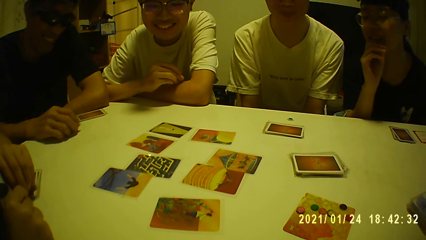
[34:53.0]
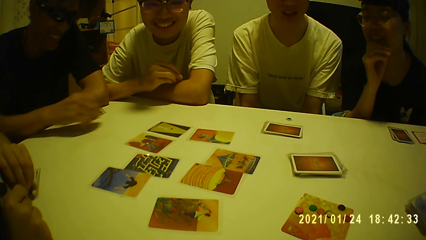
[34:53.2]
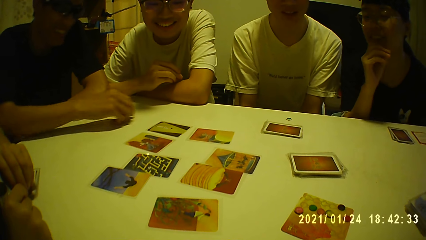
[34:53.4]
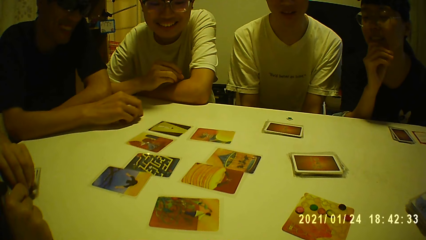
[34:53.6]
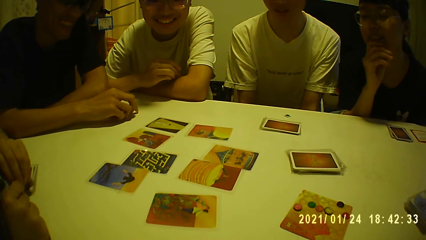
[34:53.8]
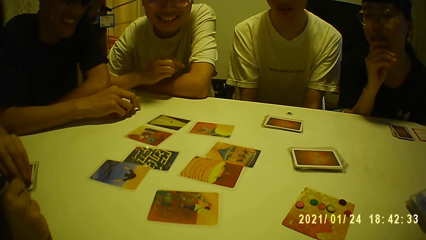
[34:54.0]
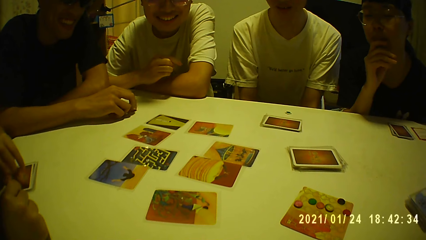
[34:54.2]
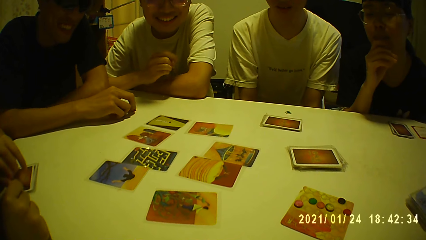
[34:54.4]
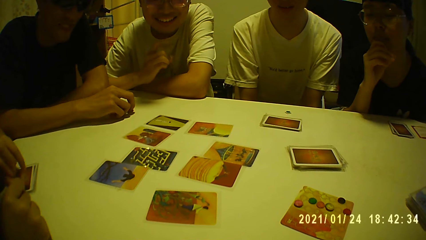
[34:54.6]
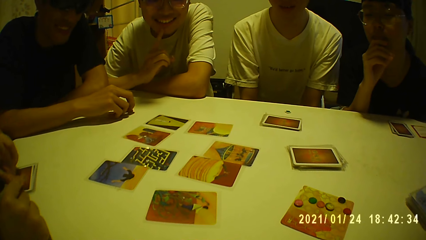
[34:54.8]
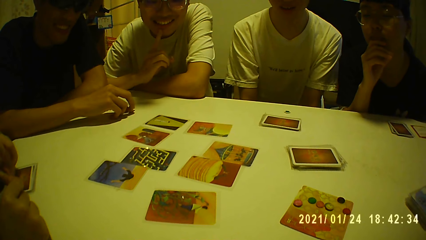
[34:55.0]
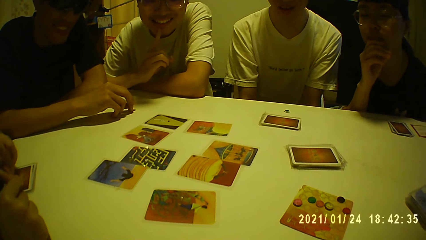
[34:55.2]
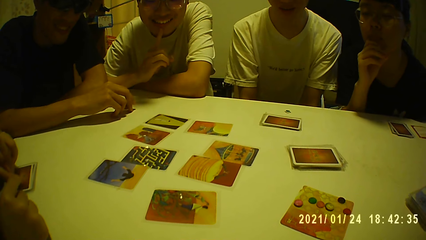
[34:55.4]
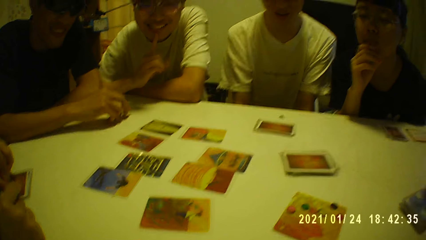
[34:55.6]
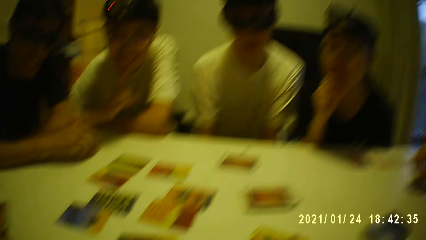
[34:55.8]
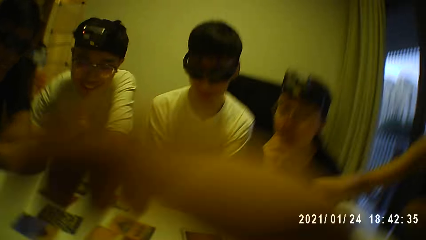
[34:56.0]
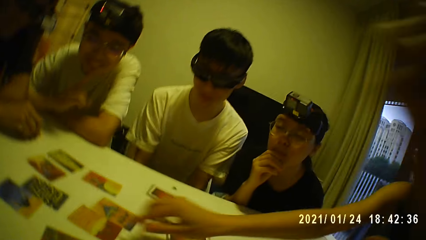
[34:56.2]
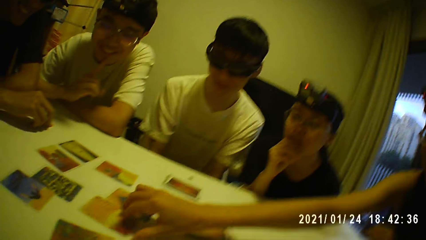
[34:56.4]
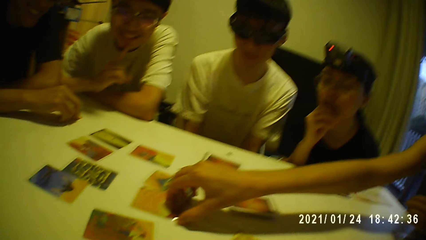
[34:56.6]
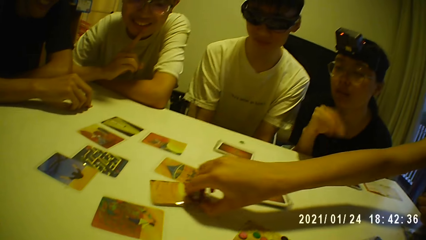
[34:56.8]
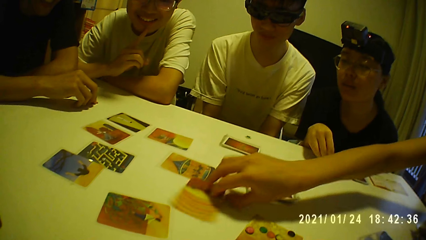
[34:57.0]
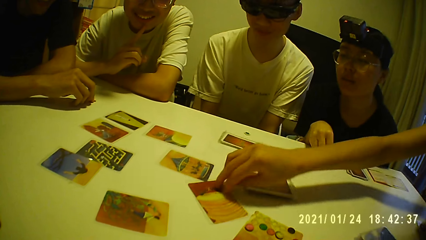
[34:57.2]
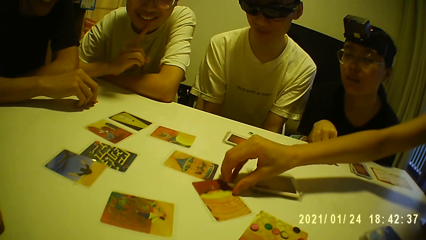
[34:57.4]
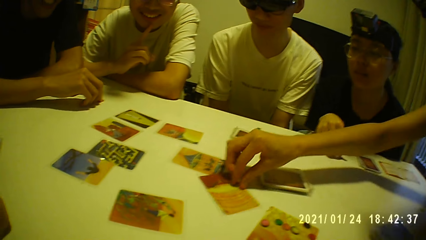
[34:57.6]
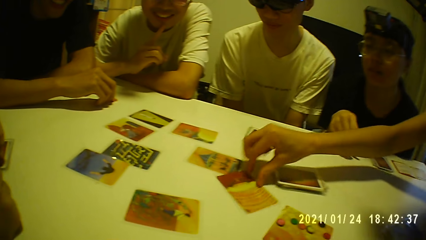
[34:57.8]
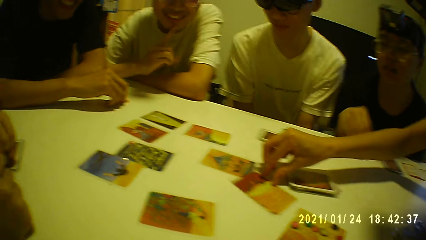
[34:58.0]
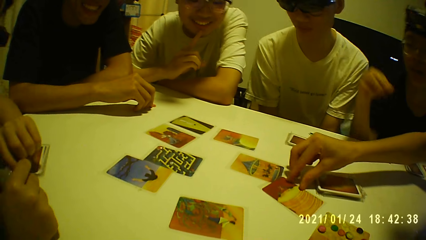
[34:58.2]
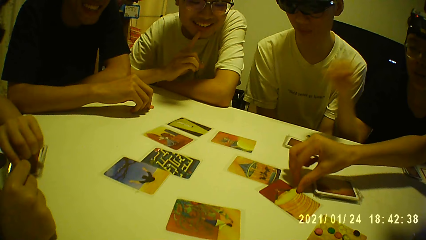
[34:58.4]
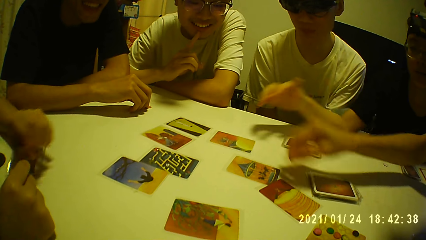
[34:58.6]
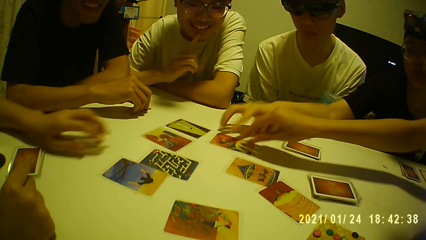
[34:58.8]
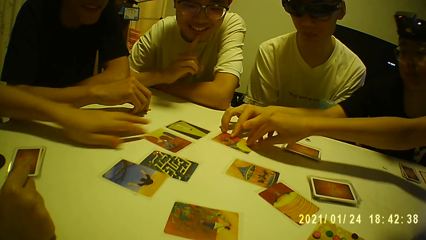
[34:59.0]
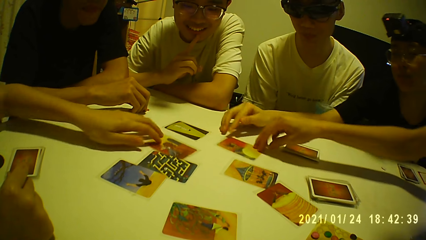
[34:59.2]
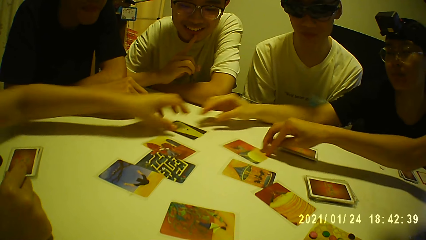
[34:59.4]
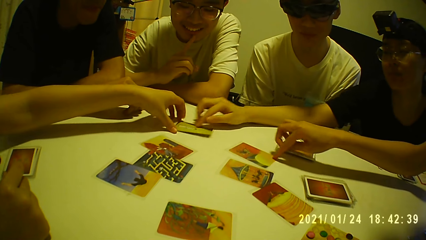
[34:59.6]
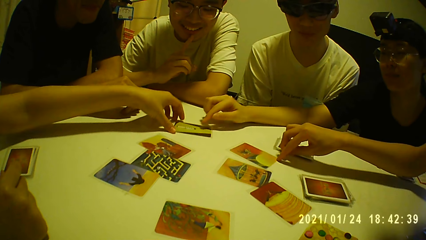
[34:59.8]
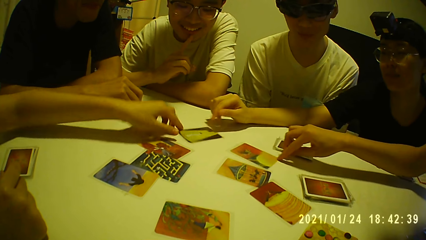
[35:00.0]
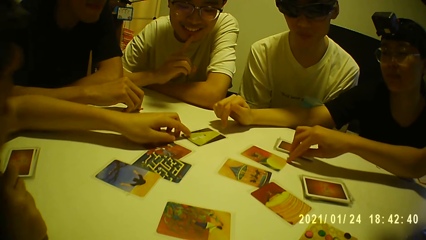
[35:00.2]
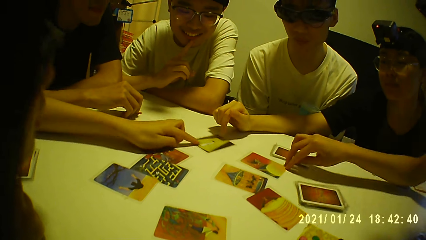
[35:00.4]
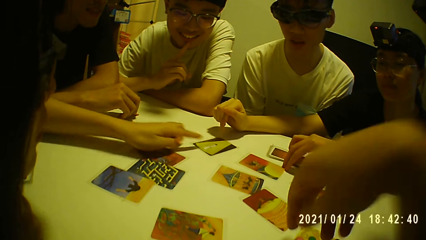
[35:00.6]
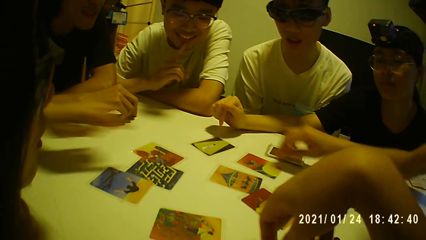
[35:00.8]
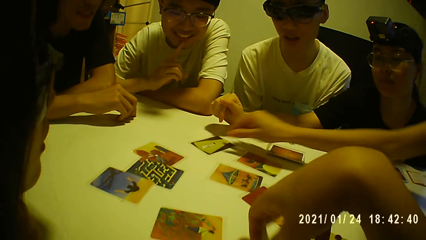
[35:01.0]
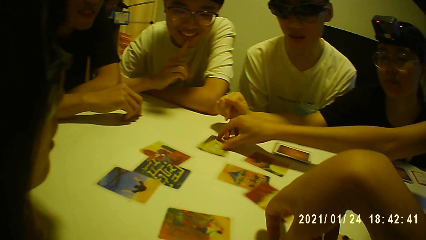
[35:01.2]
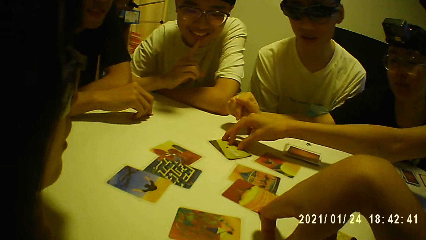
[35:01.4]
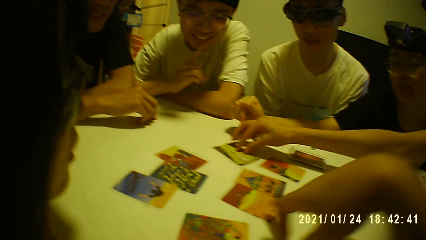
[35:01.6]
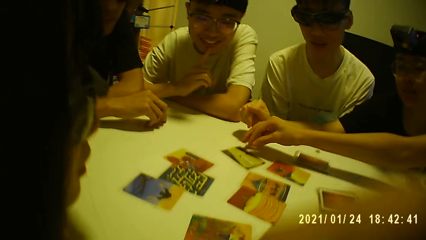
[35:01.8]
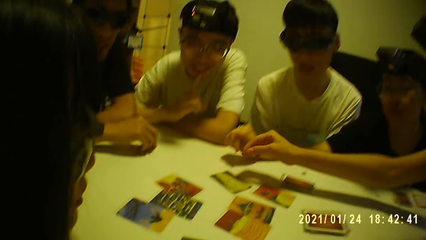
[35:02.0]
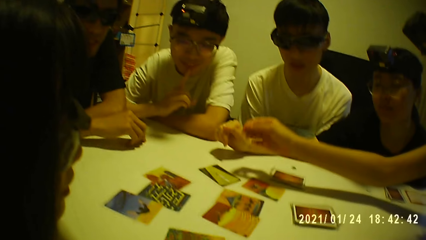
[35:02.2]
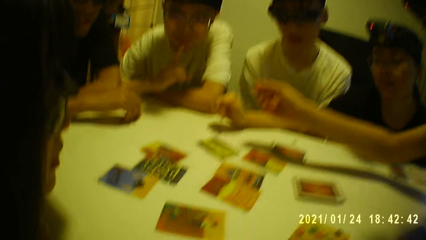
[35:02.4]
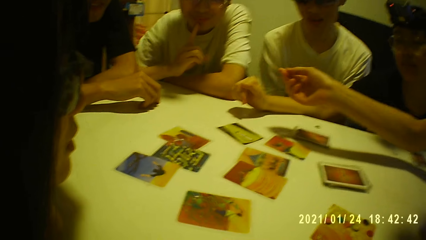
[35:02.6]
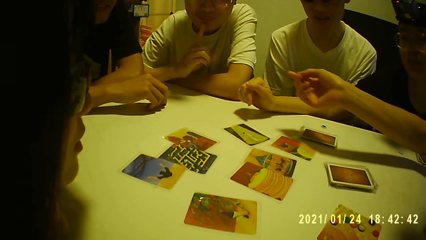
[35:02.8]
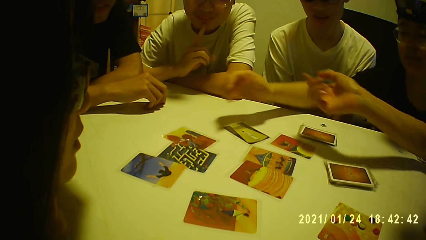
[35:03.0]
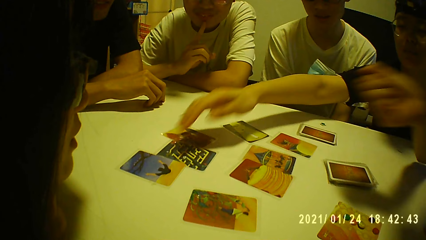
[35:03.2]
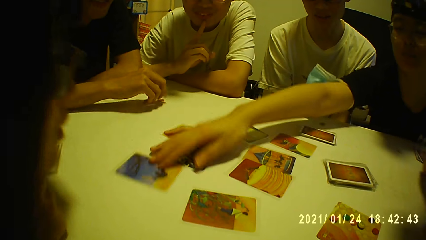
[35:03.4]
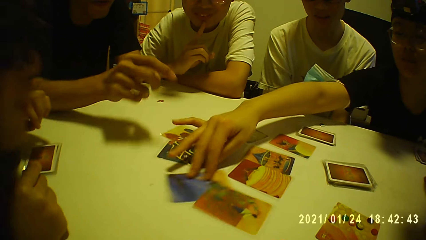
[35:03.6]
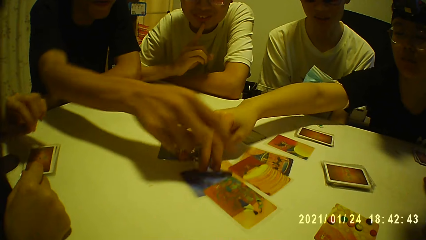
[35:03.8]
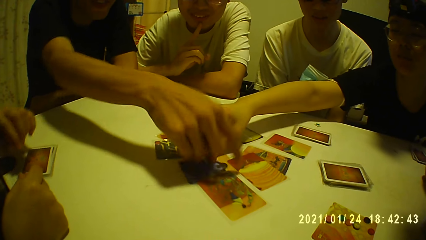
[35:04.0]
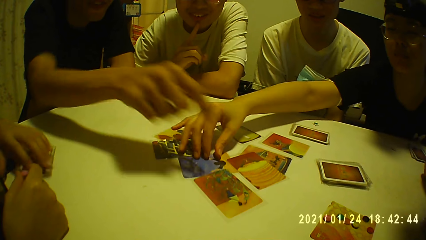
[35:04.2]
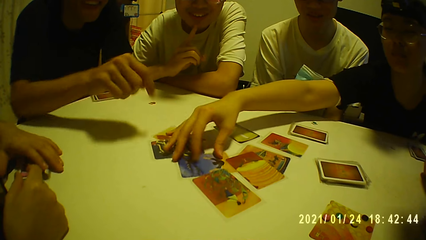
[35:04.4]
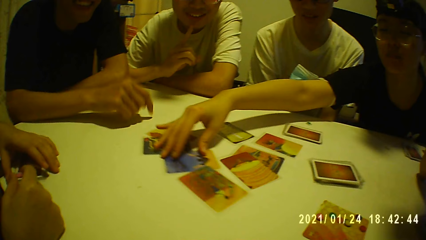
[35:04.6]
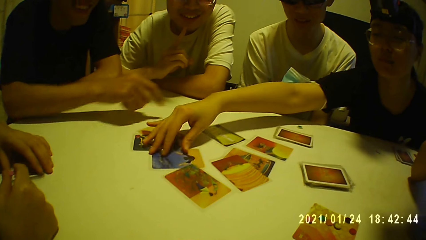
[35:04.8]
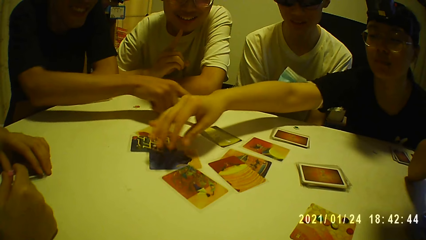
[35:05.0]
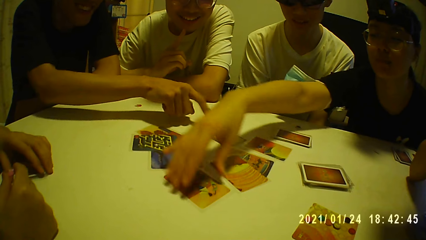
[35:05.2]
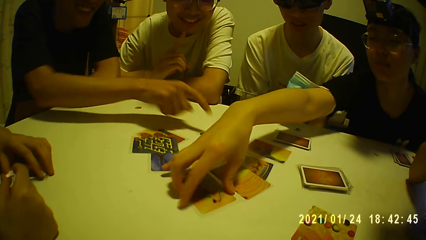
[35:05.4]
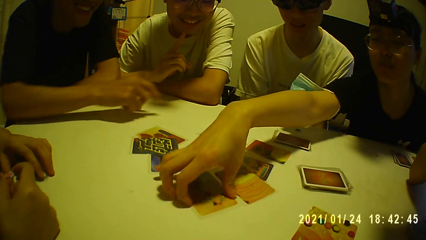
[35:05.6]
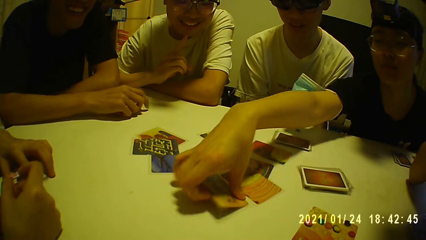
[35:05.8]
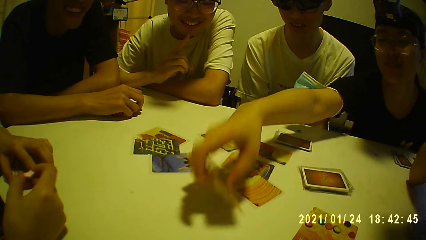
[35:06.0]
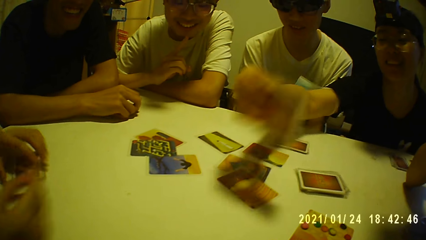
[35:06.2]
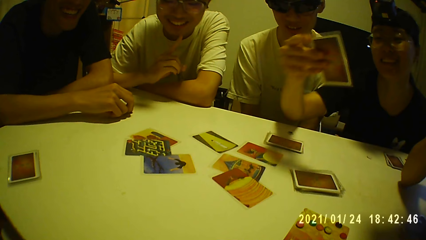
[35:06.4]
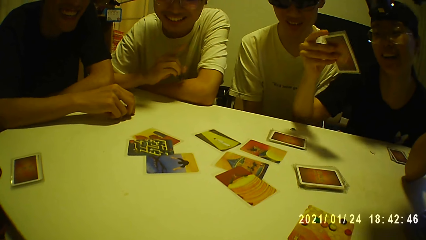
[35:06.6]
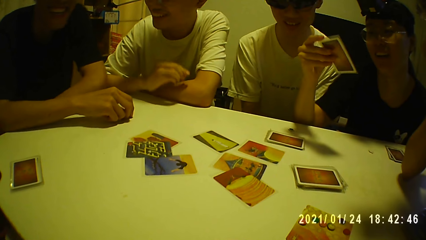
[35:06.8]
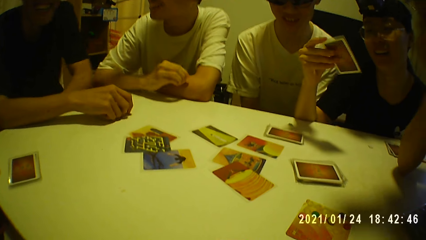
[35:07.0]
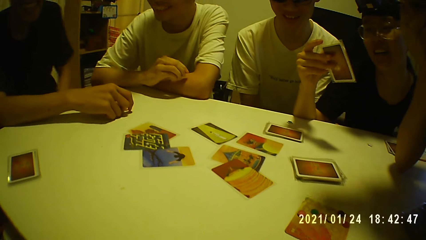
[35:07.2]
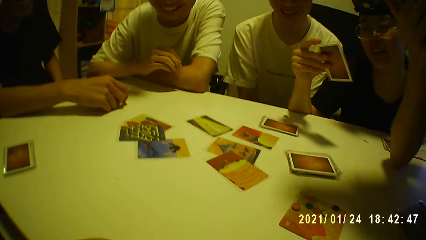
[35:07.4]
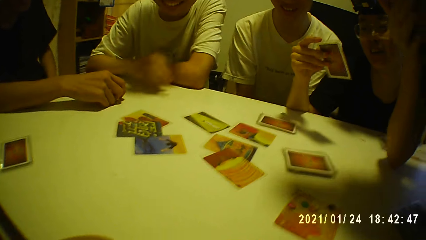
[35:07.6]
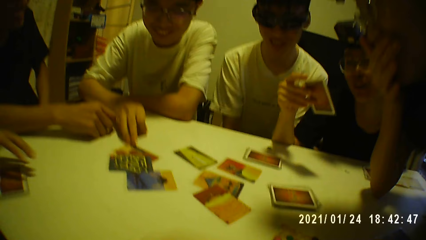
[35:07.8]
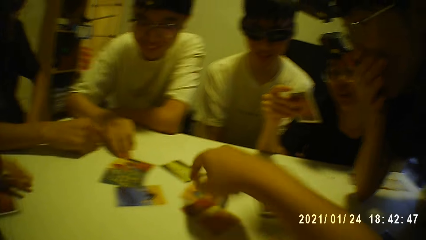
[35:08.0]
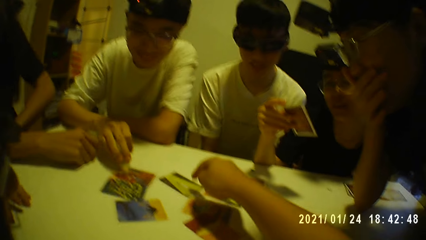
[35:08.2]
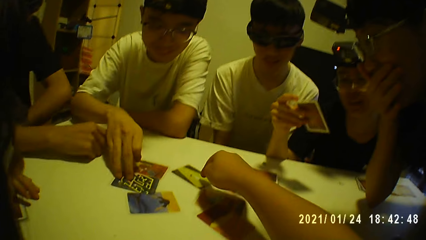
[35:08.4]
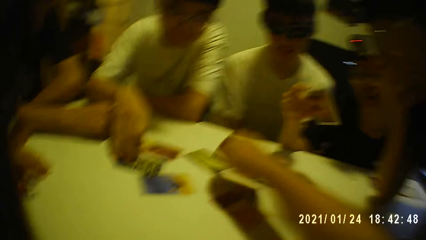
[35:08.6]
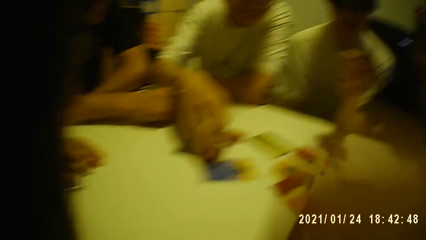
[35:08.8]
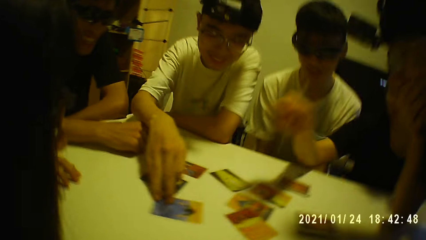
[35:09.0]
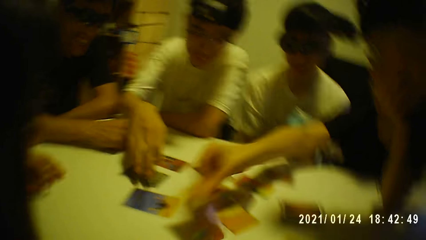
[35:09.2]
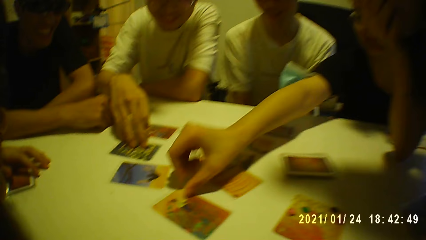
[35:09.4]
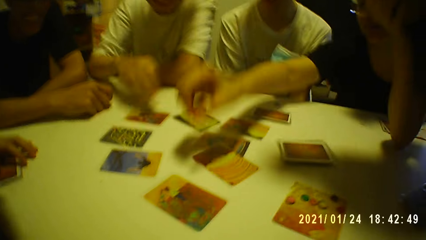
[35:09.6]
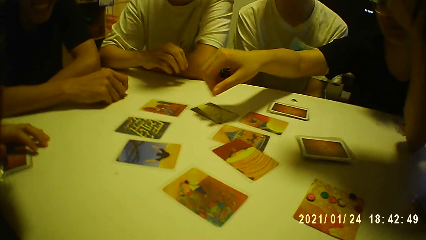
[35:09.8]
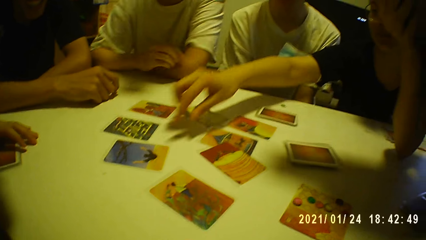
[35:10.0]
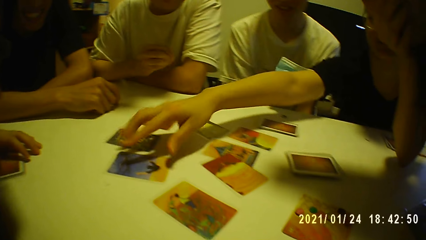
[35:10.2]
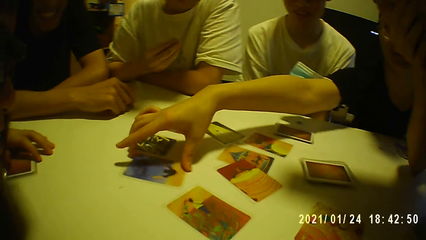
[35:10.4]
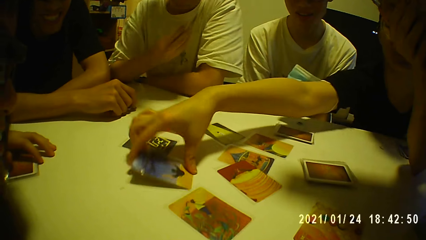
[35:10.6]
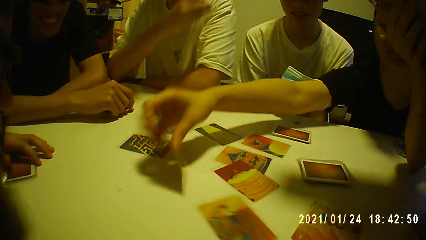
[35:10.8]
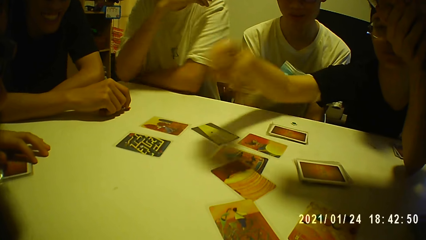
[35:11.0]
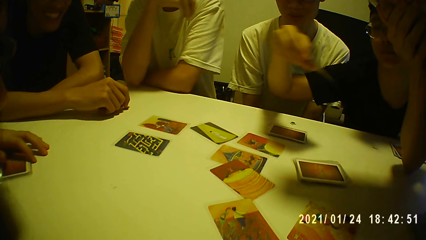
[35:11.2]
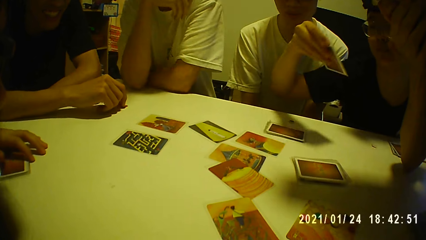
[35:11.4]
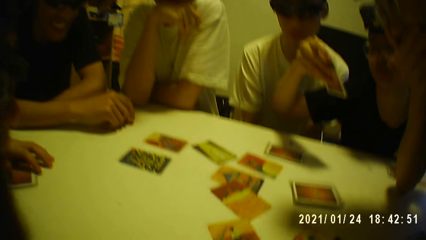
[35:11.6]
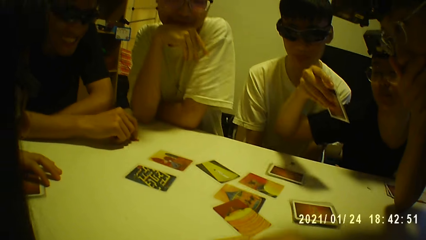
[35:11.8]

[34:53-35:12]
A woman moves a game card on the table with her right hand. A person picks the cards. Another woman moves a game card on the table with her right hand. Another woman moves a game card on the table with her left hand and moves a game card on the table with her right hand. The second woman moves the game card on the table with her right hand. The first woman moves the game card on the table with her right hand. The camera wearer moves a game card on the table with his right hand. Another person moves the cards. The second woman moves a game card on the table with her right hand. A man touches a game card on the table with his right hand. The second woman moves game cards on the table with her right hand. The man taps the game card on the table with his right hand. The second woman picks the card from the table with her right hand. The second person picks the card. Another man moves a game card on the table with his right hand. The camera wearer touches the game card with his right hand. The second woman places the game card in her right hand on the table and picks the card from the table with her right hand.
